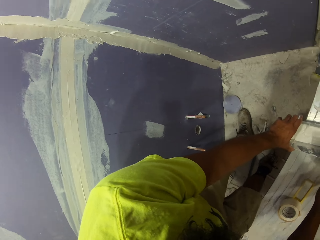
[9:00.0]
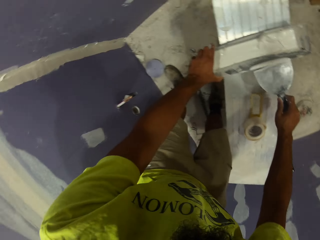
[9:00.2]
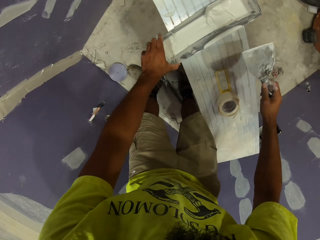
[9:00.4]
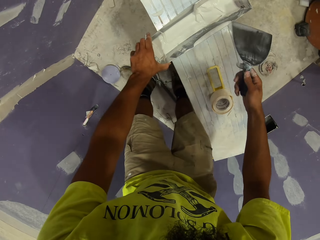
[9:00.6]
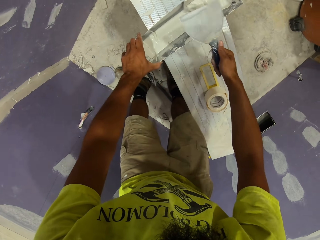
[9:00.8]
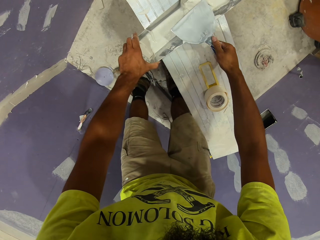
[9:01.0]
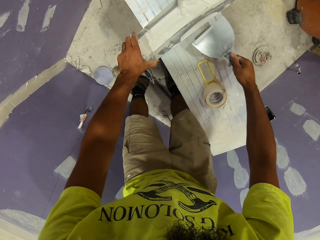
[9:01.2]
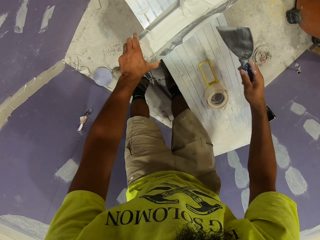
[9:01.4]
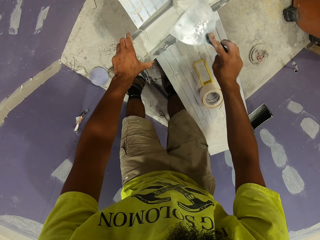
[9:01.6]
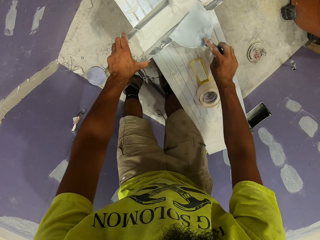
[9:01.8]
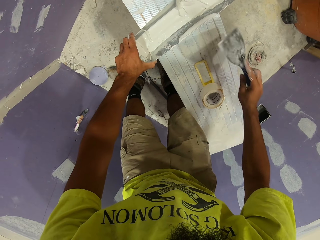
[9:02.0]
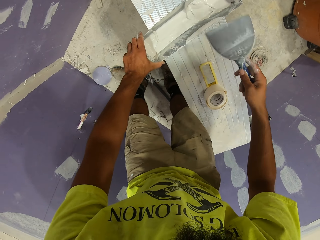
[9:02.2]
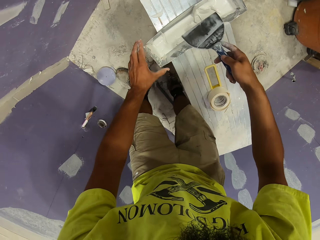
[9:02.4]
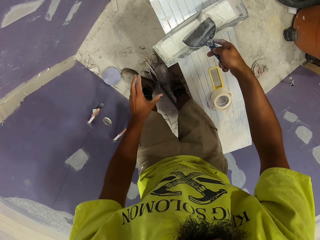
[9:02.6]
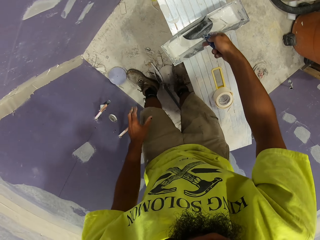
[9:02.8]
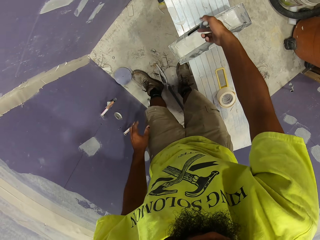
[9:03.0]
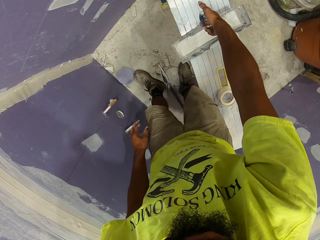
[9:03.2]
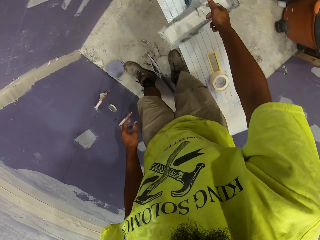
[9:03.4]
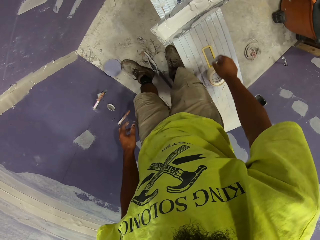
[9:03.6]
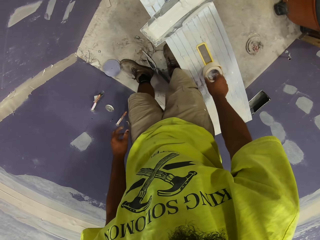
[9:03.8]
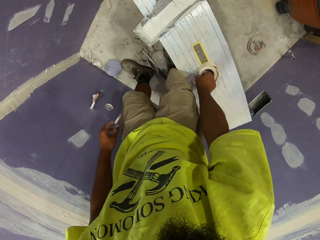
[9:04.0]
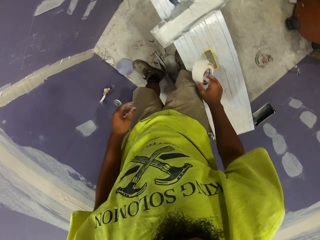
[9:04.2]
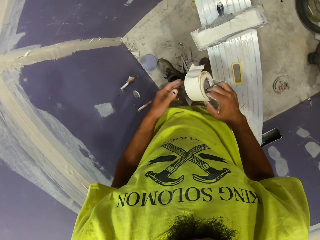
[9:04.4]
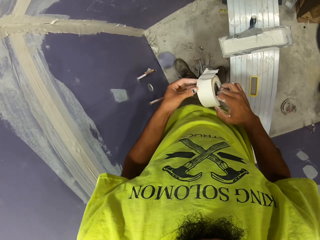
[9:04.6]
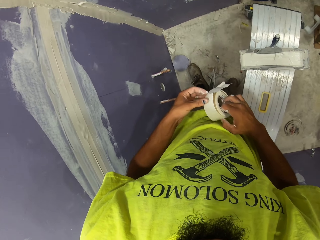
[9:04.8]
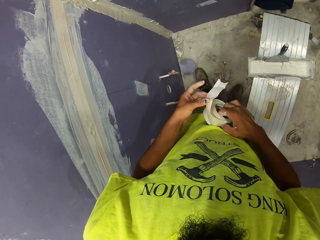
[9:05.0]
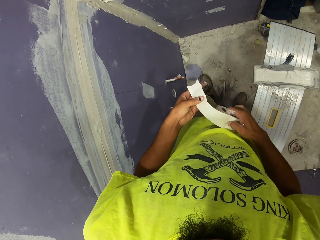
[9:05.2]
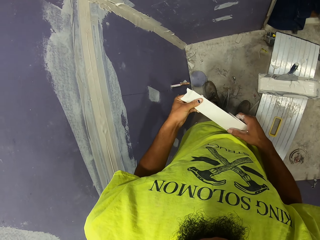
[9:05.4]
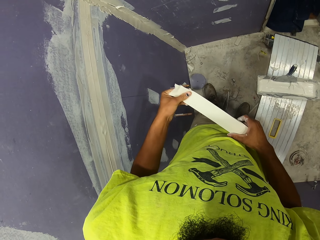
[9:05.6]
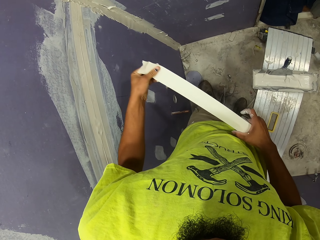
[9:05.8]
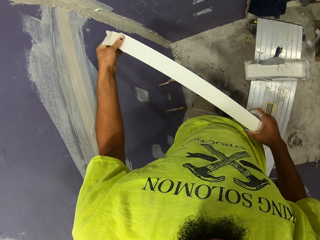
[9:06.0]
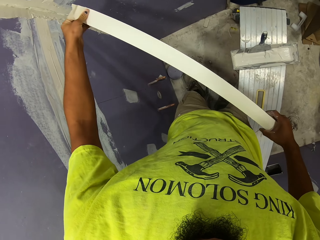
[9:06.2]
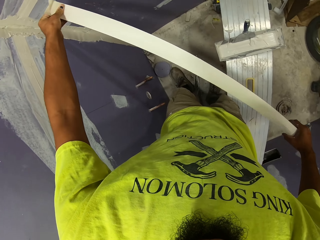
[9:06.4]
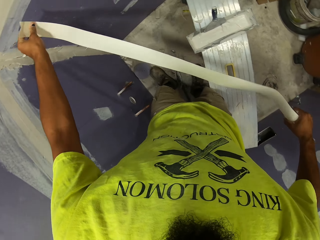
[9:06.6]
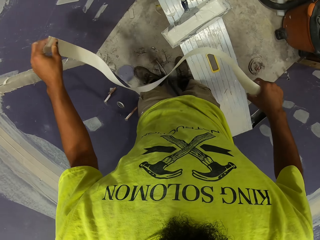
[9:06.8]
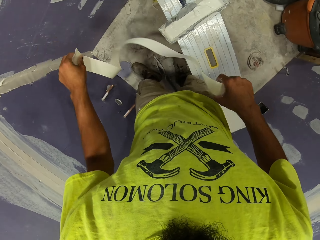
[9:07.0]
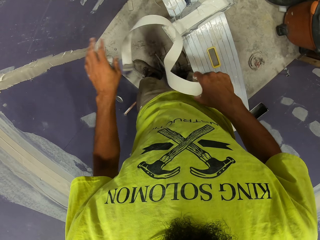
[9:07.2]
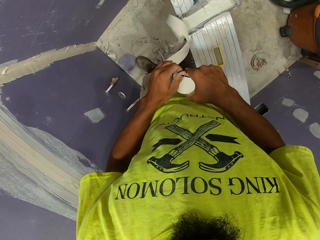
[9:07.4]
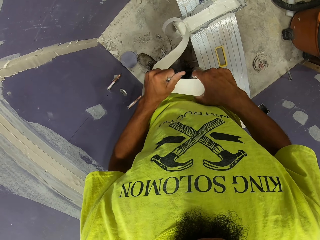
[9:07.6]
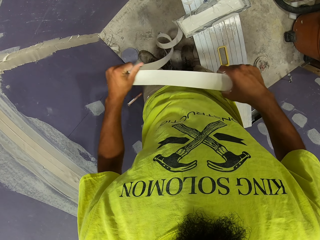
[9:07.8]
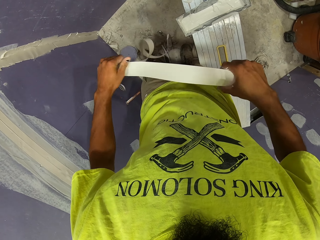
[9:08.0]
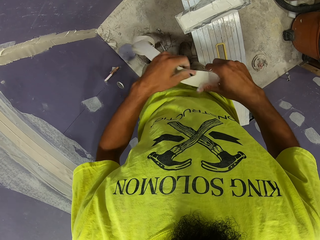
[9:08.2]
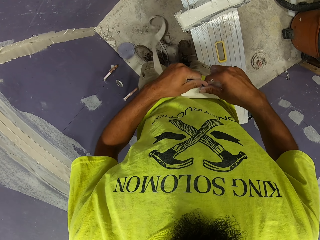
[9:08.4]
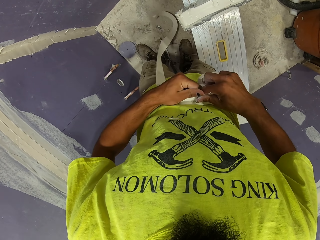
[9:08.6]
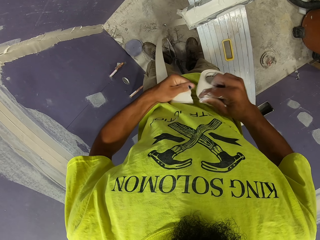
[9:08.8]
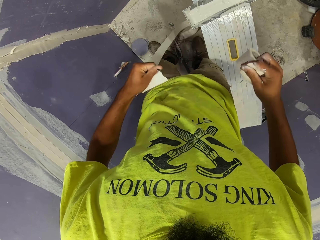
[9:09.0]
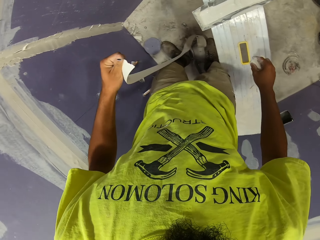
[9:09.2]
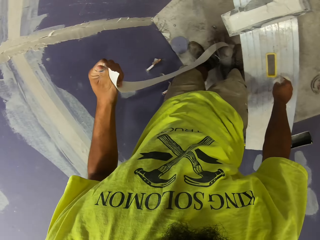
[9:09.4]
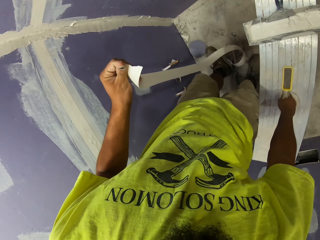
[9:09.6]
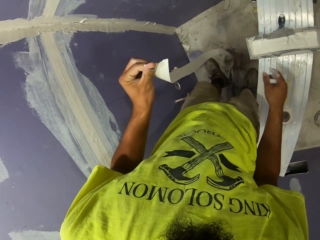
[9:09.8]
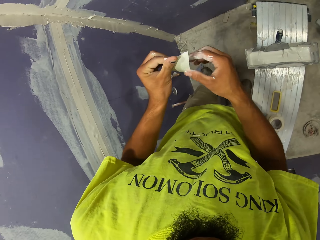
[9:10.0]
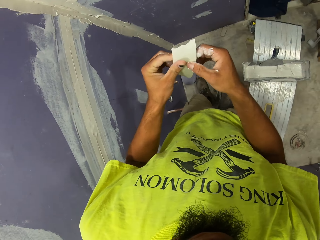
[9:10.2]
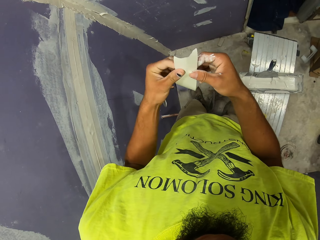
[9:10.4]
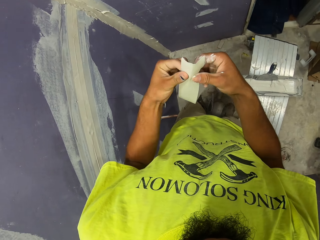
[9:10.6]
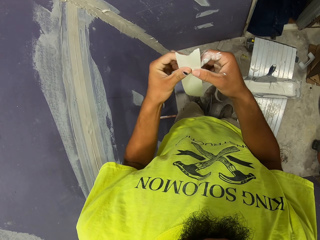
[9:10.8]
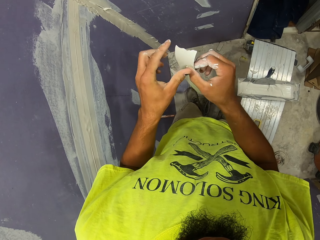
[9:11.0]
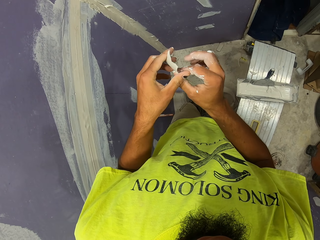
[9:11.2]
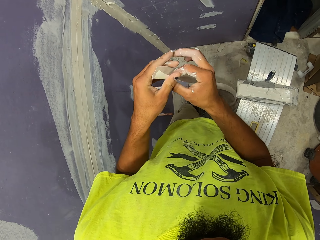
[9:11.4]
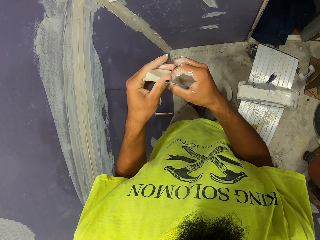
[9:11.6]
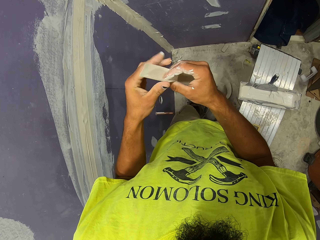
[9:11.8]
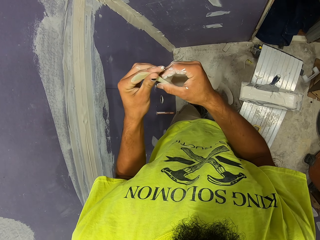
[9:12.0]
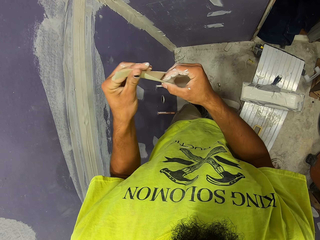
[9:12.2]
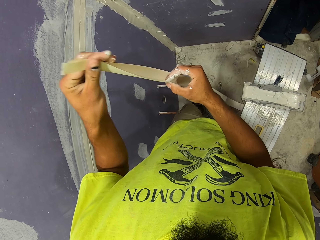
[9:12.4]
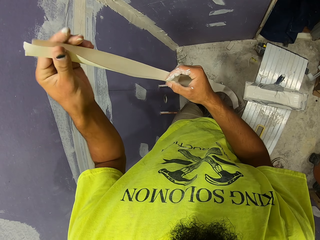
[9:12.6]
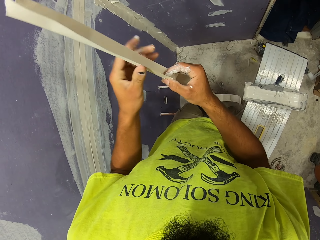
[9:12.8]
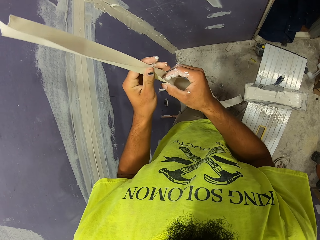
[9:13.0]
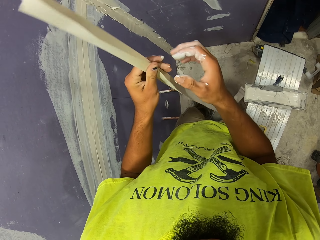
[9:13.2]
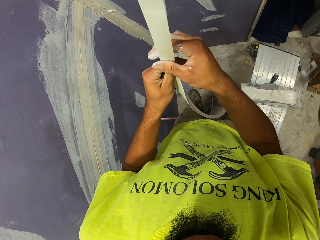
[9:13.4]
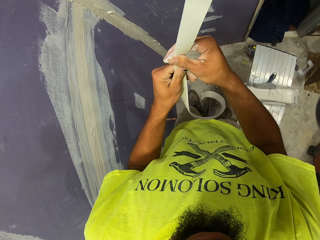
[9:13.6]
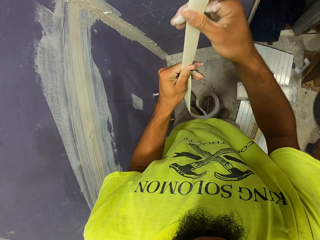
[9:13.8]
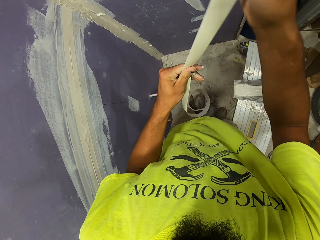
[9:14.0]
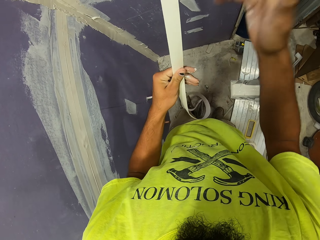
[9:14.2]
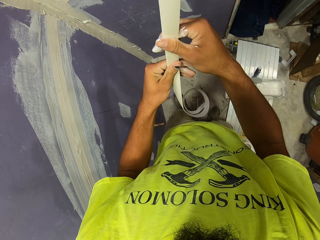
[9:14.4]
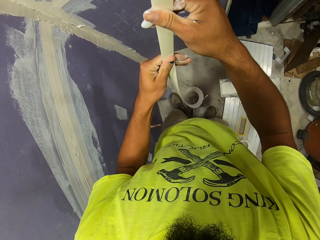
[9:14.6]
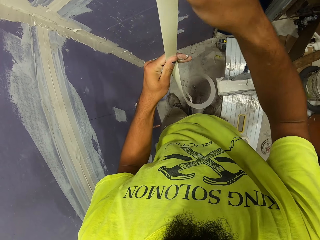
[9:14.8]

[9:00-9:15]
The camera wearer wipes something. They scrape off paint from the paint scraper. They leave the paint scraper in the paint. They pick up the roll of canvas paper or tape on the bench. They unroll the canvas paper. They cut the canvas paper from the roll. They place the tape on the trench. They fold the canvas paper.

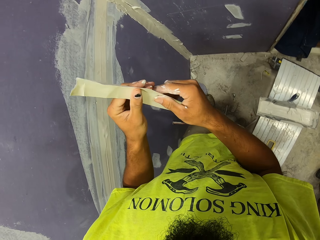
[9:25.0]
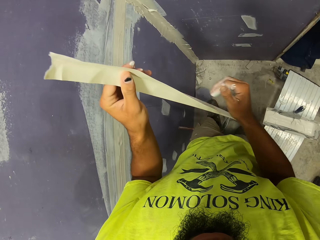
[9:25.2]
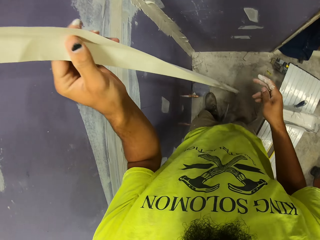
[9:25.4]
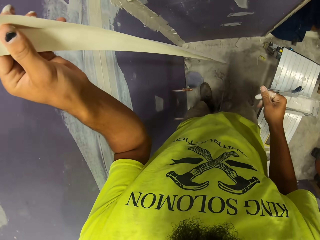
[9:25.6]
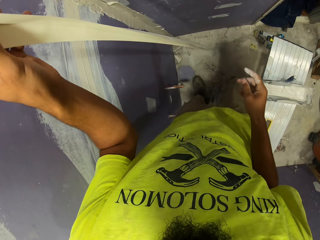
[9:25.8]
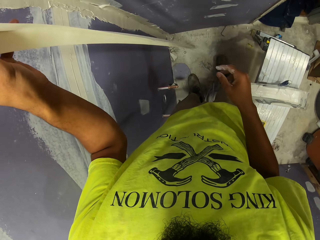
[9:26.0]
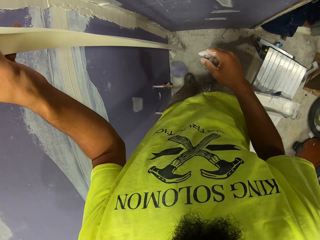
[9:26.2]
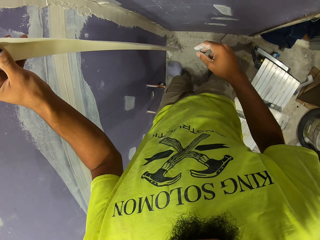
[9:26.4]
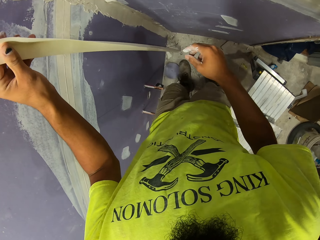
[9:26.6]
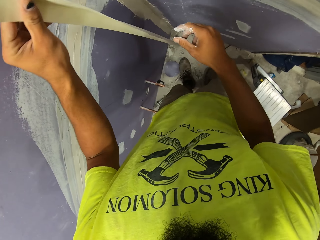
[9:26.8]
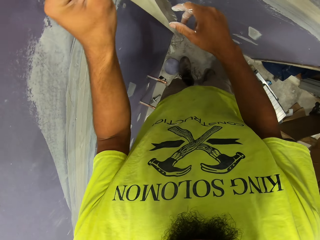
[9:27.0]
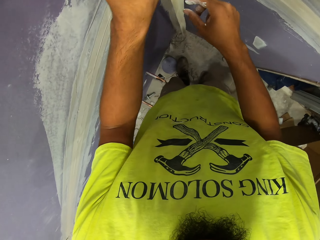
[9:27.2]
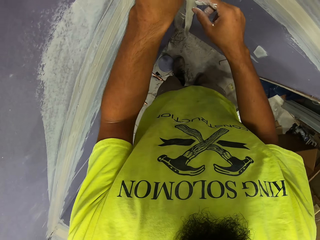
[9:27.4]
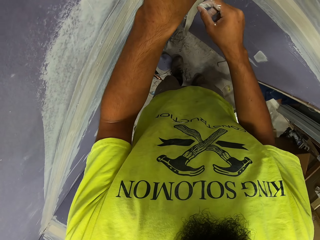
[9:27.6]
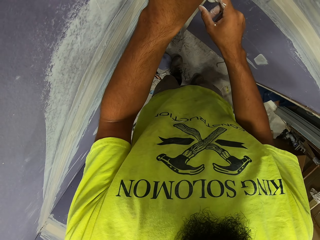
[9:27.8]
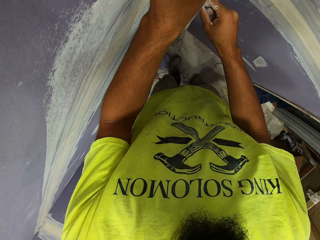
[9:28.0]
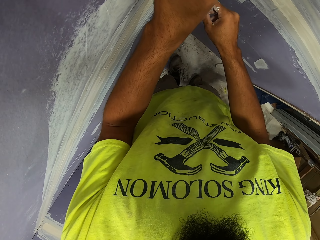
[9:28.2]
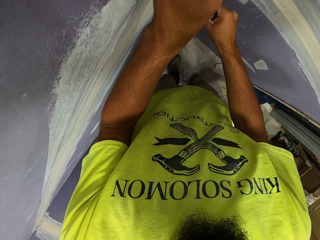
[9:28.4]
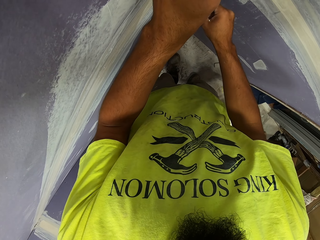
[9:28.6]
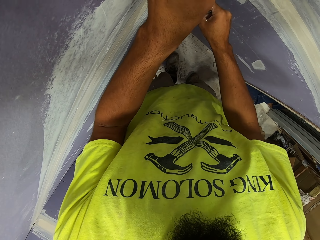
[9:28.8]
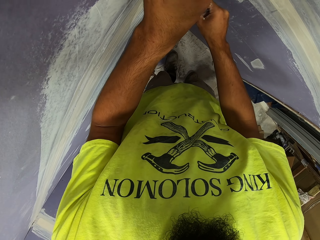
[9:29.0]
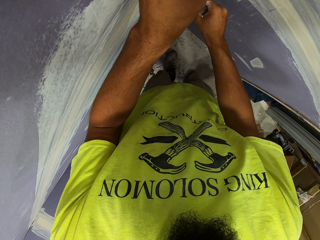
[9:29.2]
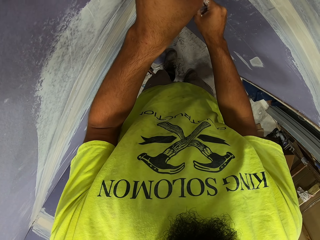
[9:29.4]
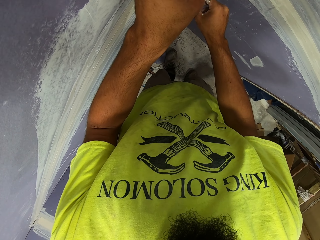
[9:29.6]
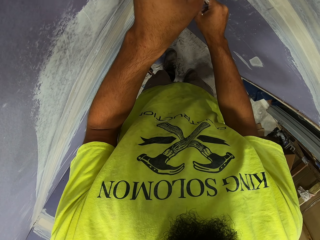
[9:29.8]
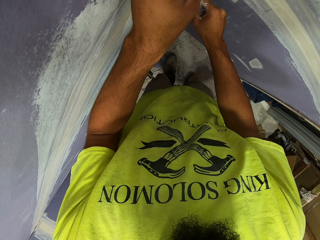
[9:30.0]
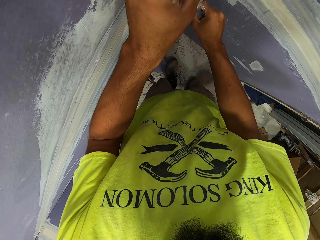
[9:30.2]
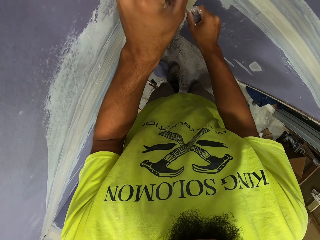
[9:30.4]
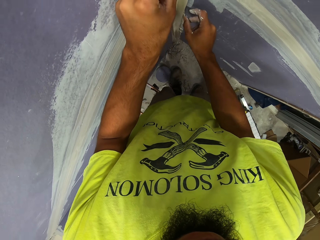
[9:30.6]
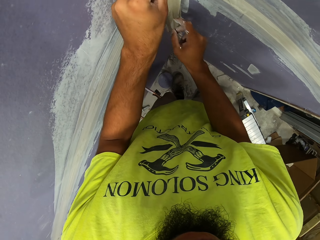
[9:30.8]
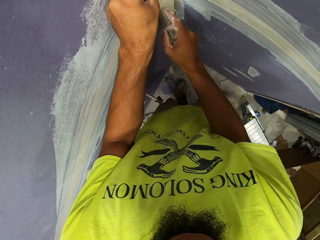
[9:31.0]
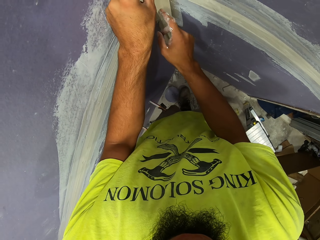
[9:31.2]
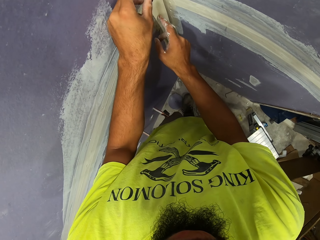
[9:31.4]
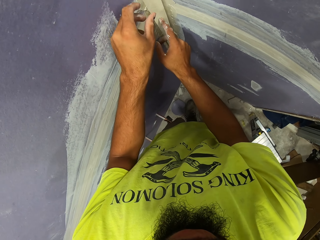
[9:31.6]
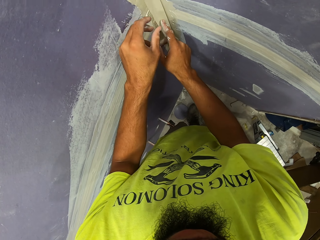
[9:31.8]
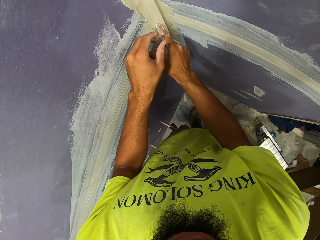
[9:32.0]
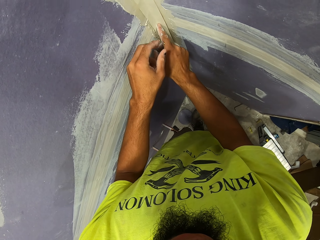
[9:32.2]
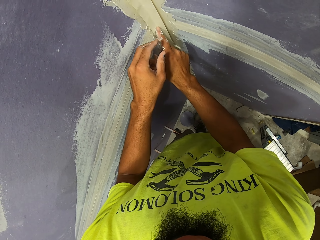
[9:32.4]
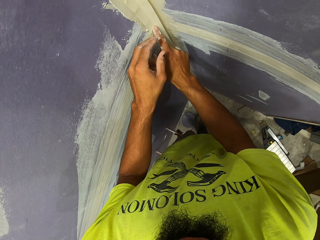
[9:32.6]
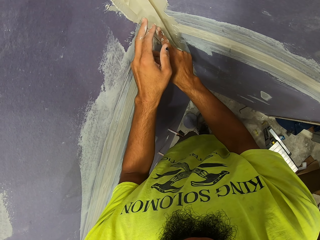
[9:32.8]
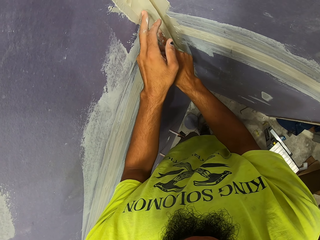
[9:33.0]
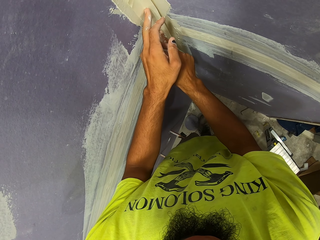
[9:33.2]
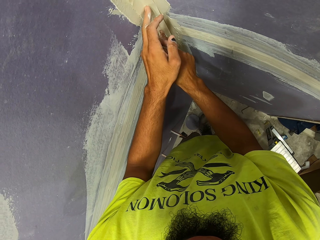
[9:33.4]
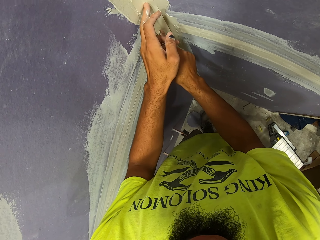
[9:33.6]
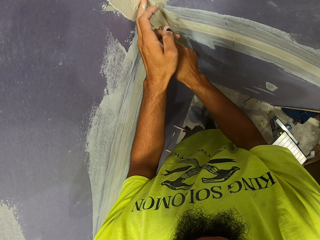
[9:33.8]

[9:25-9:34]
The camera wearer puts the paper on the paint.
